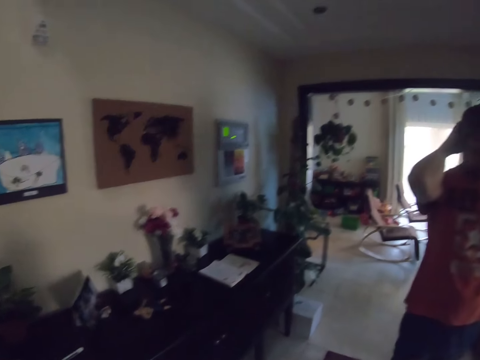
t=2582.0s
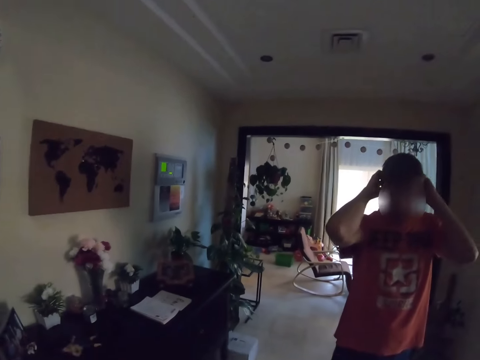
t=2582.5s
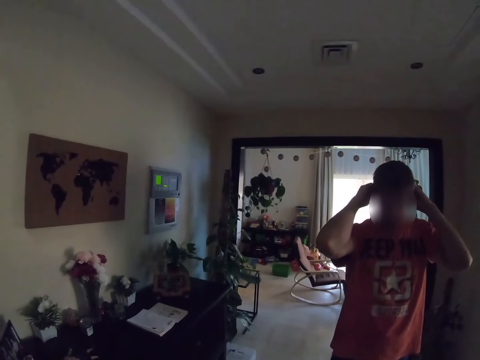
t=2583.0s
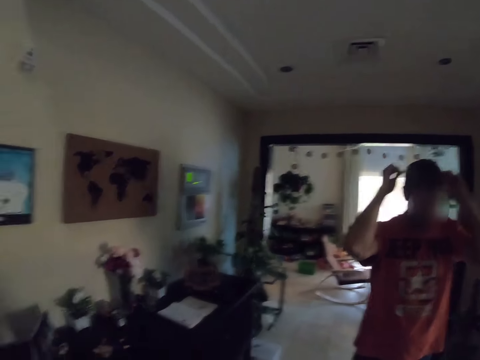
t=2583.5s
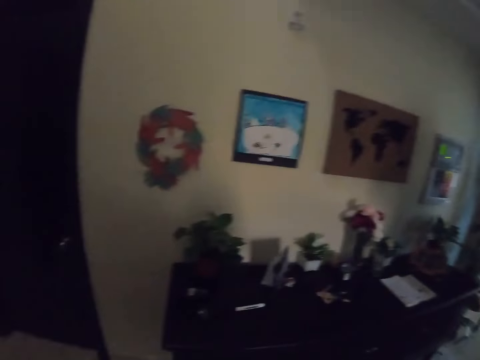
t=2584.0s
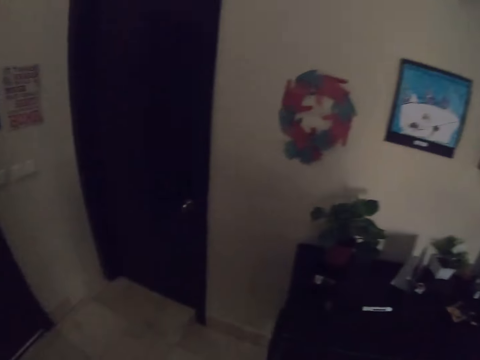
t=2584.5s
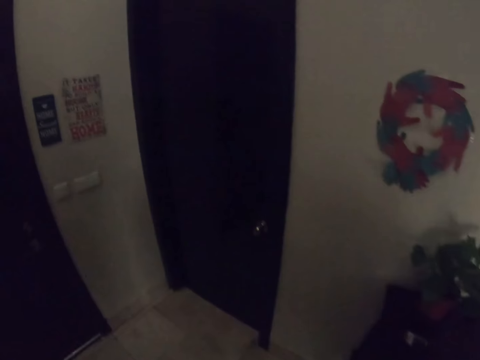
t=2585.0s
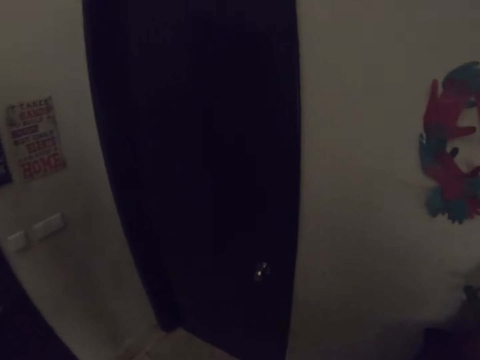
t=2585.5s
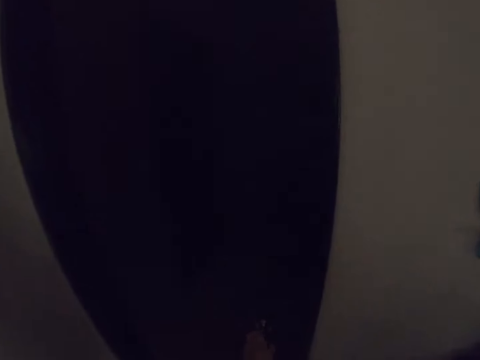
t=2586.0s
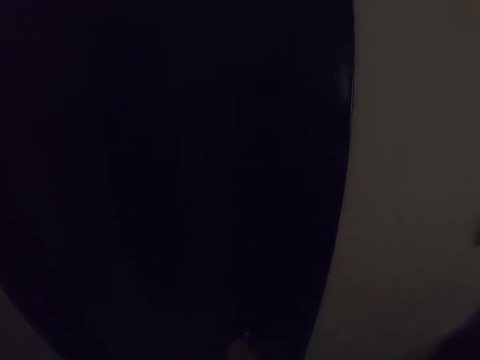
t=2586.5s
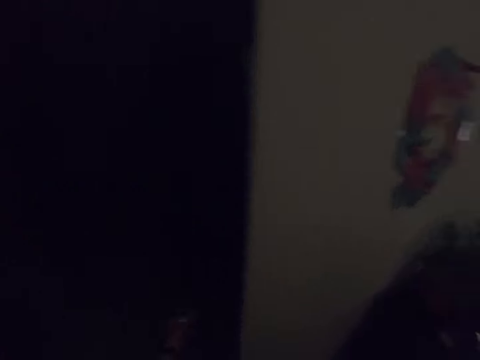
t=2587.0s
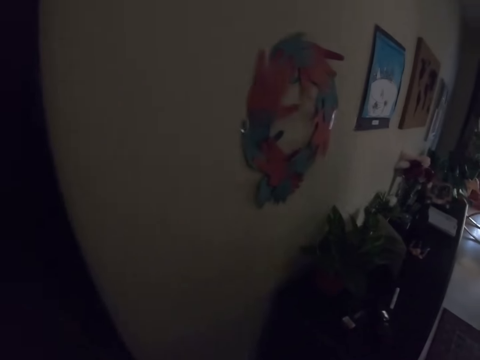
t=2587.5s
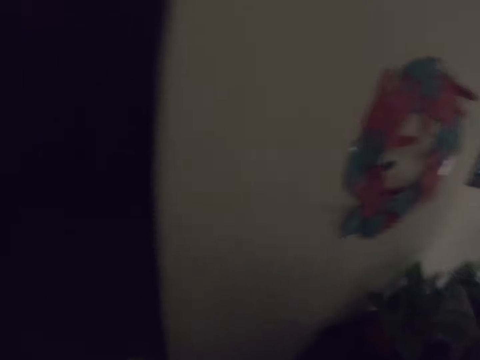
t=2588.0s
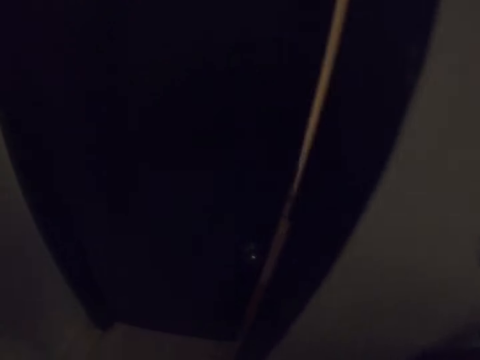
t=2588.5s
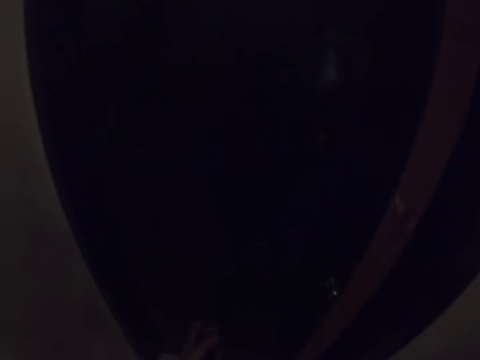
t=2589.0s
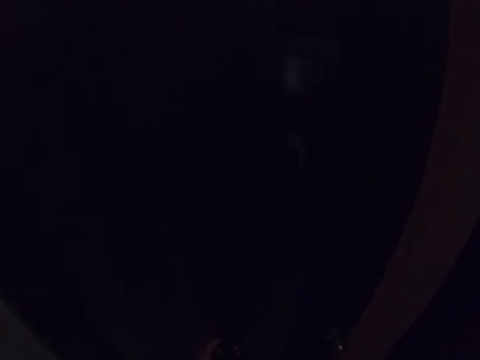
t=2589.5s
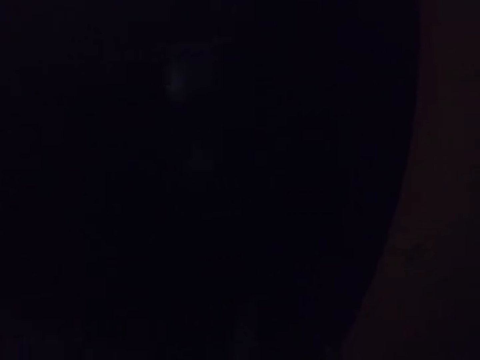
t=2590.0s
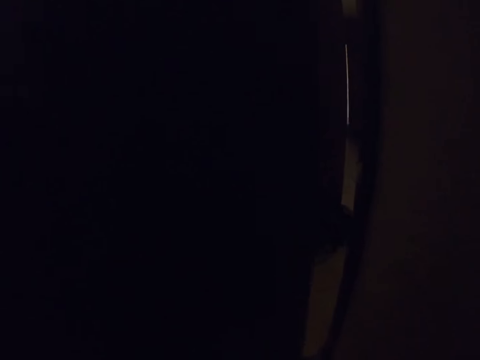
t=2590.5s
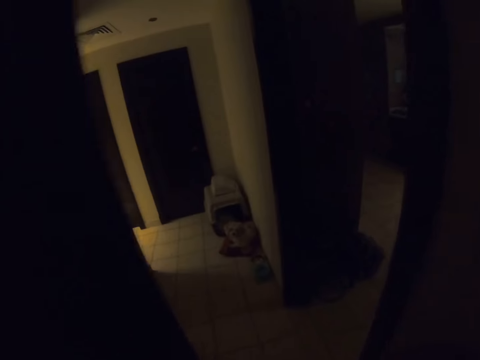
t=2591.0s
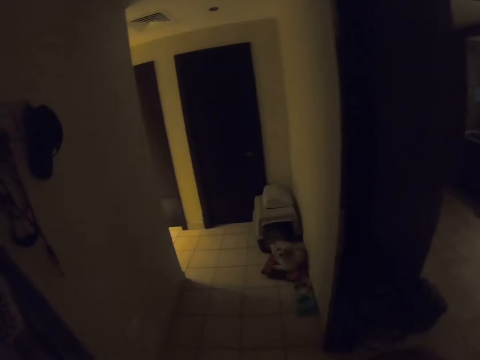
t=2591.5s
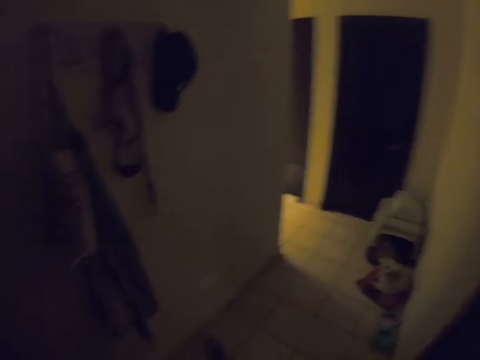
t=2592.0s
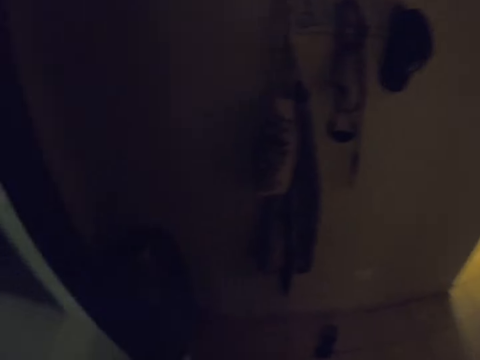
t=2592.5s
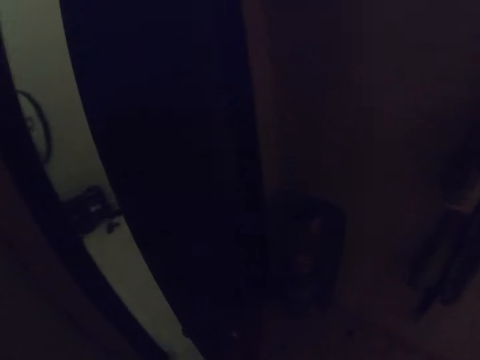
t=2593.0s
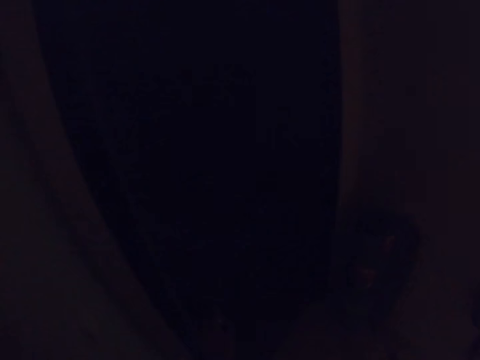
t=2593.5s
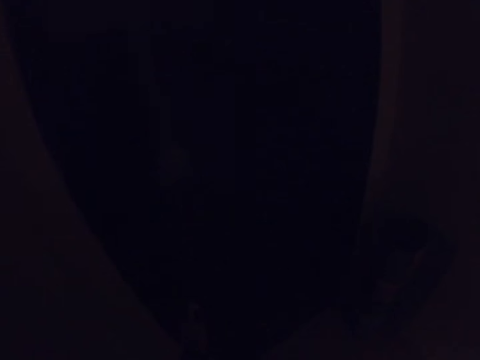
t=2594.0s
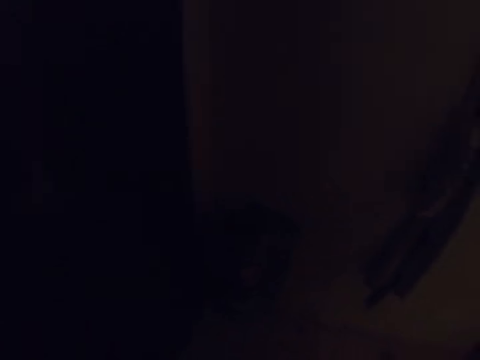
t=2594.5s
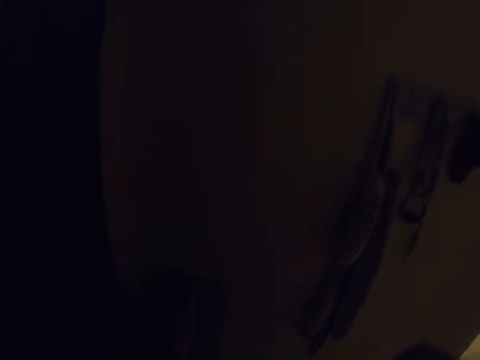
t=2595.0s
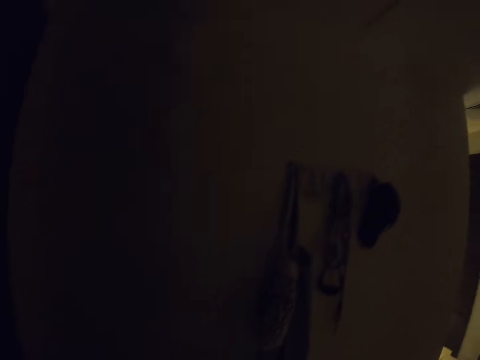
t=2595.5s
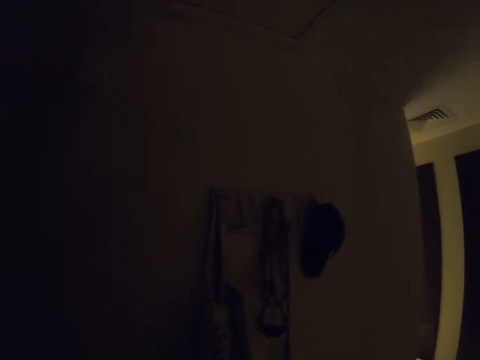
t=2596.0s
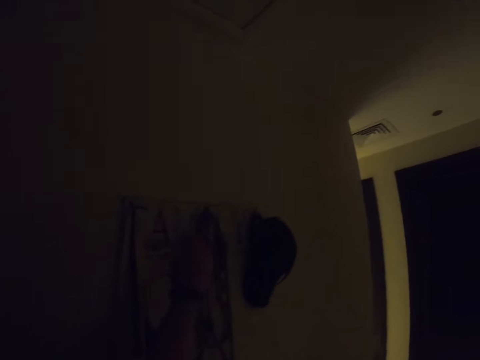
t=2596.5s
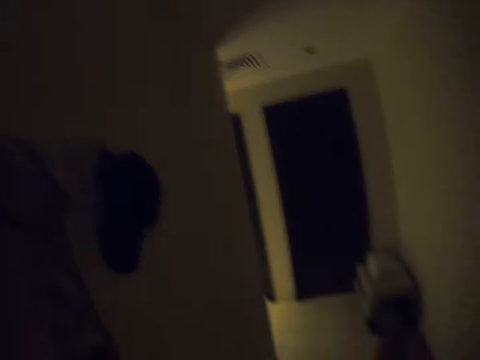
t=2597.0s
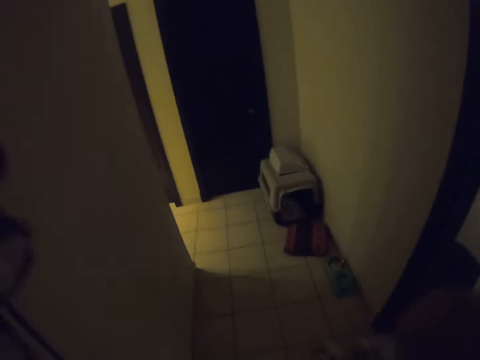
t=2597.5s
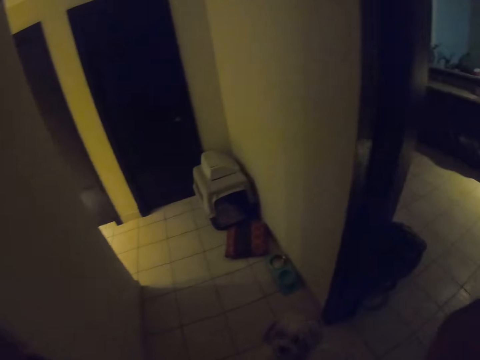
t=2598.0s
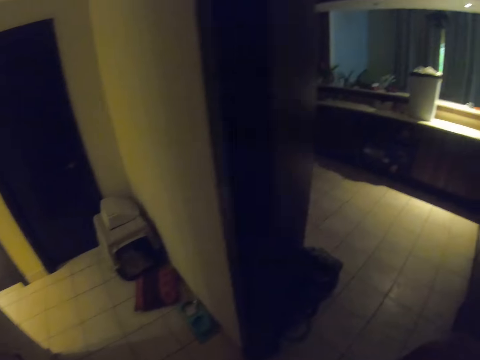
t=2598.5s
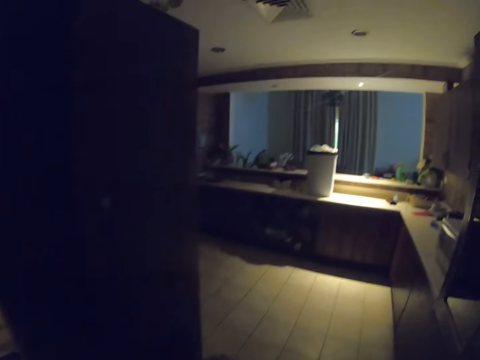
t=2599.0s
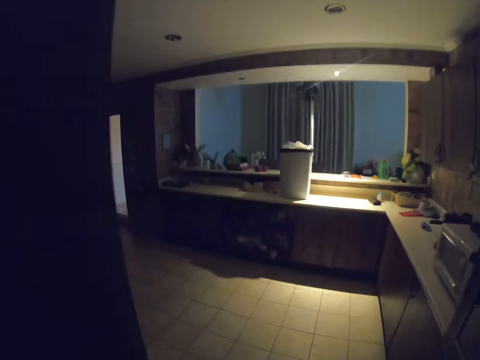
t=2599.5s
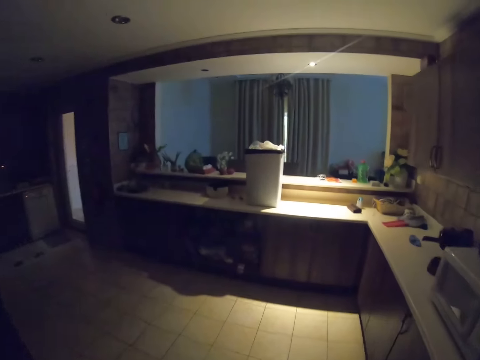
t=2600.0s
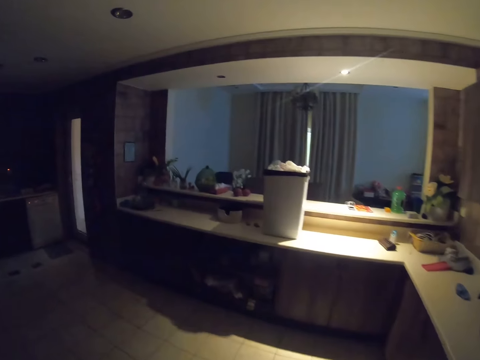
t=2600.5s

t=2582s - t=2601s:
The camera wearer opens the door to a room. They open the door. They walk into the room. They close the door in the room. They walk. They pick up a cloth from the wall.

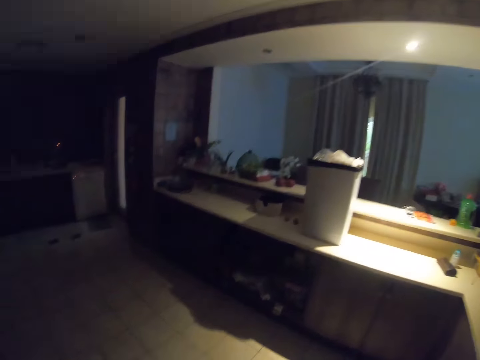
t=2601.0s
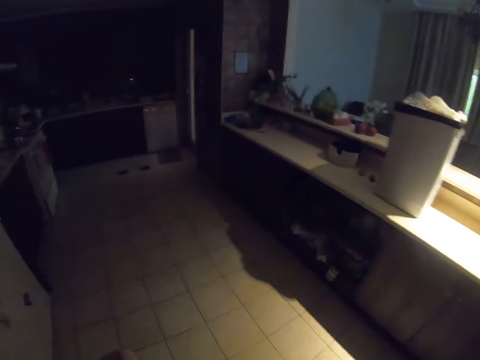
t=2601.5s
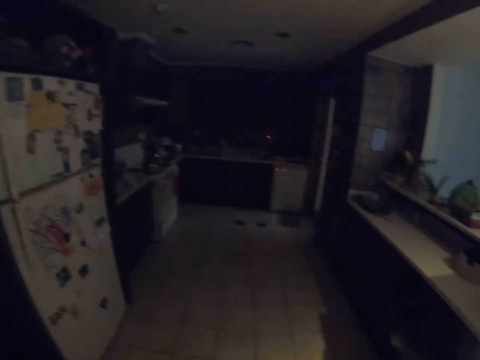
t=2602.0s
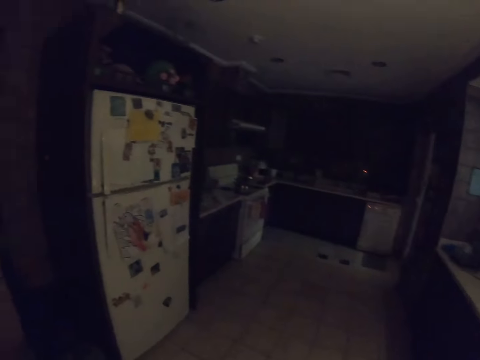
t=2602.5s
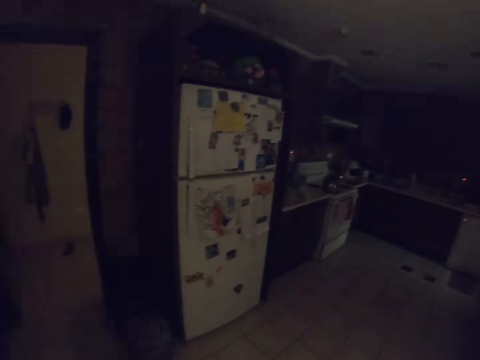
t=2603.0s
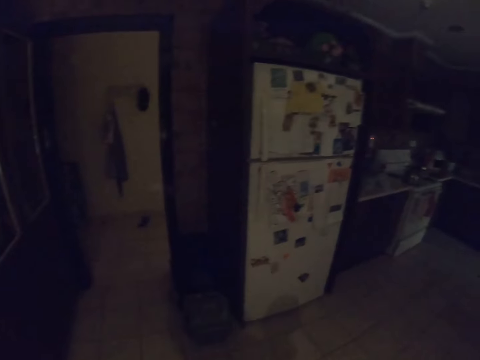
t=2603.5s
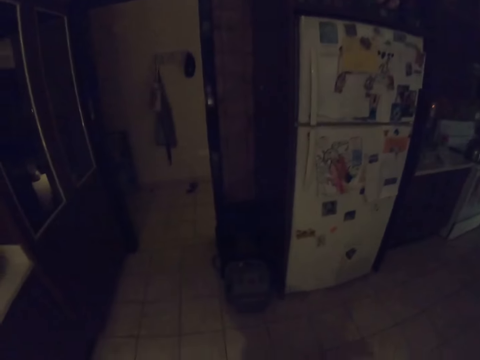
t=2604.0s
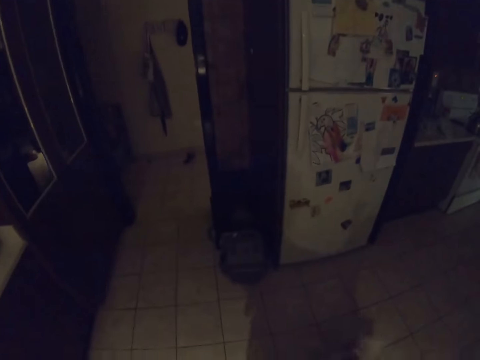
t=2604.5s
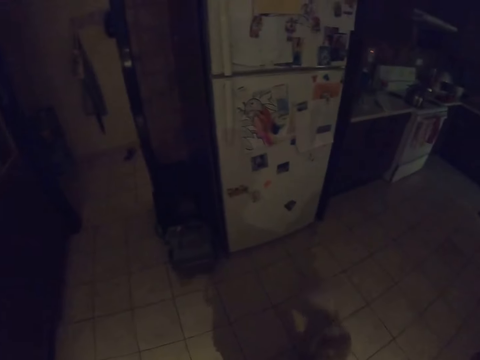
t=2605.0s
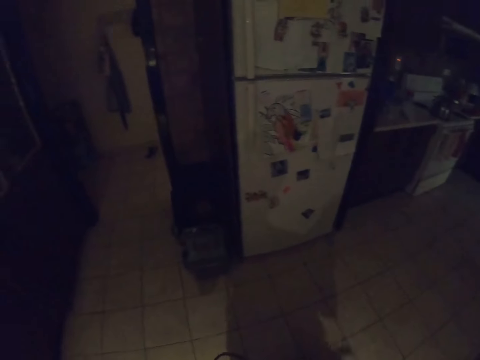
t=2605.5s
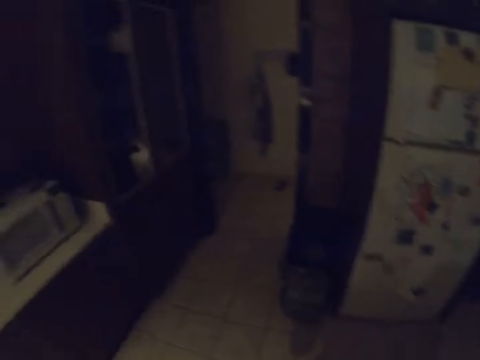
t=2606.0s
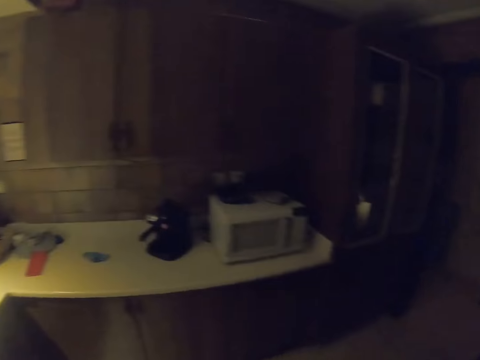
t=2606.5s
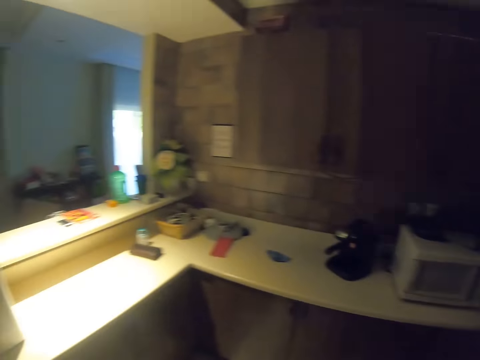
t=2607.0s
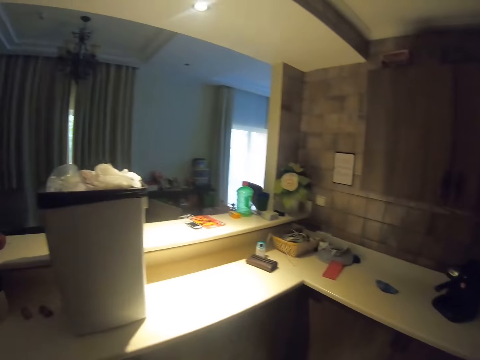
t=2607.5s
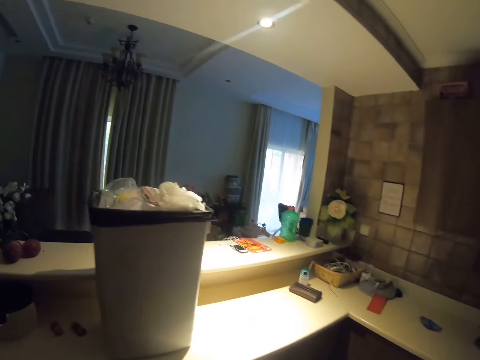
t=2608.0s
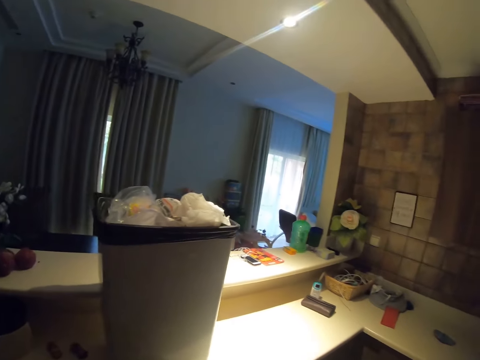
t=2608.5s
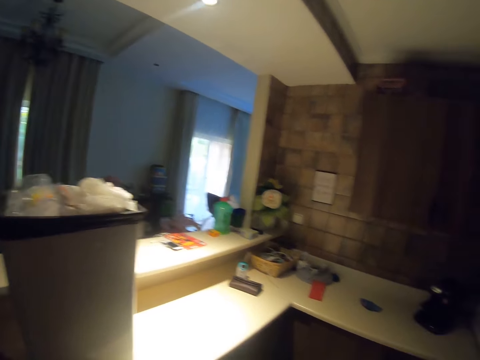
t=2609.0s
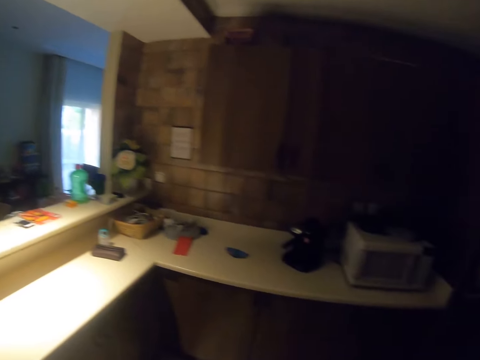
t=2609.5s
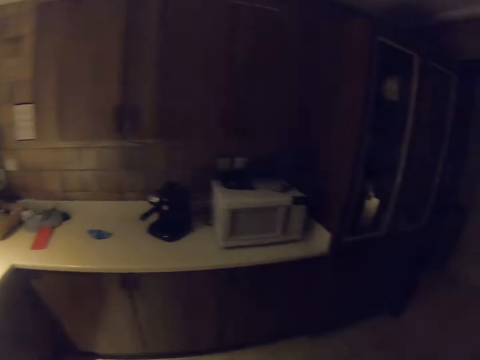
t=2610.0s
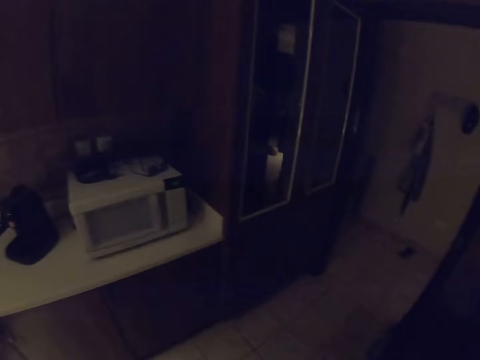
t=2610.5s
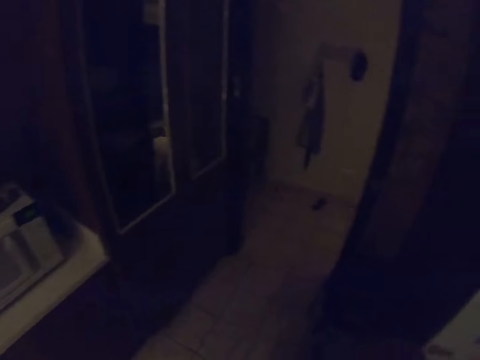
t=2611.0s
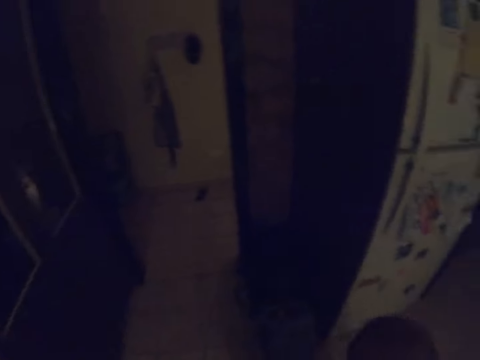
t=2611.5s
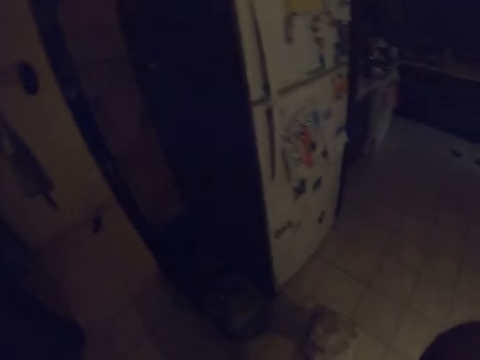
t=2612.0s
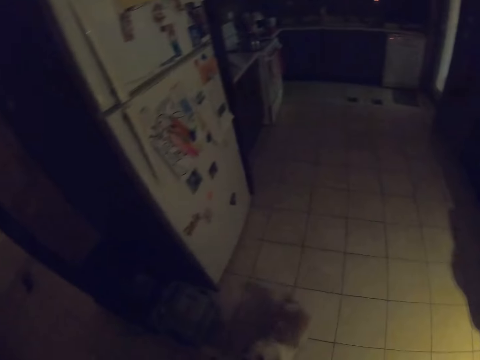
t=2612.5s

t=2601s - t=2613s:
The camera wearer looks at the dog on the floor.
